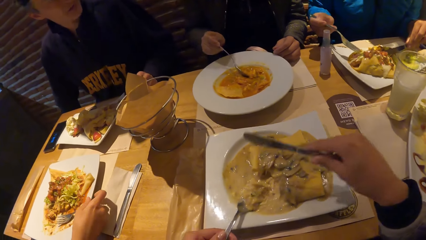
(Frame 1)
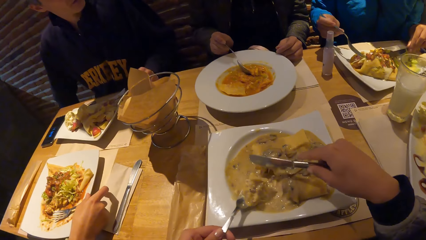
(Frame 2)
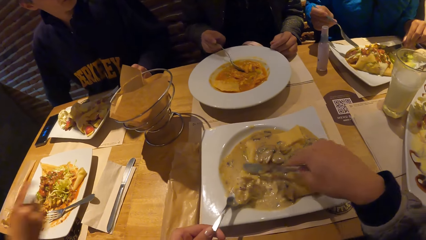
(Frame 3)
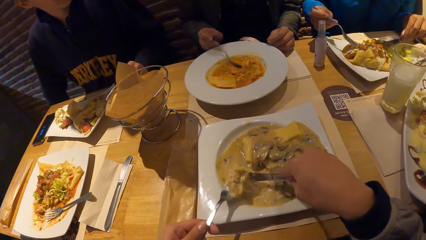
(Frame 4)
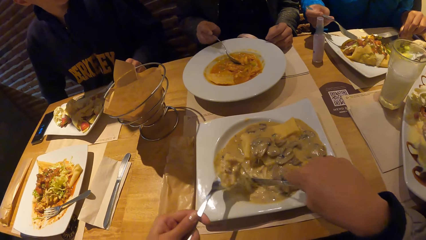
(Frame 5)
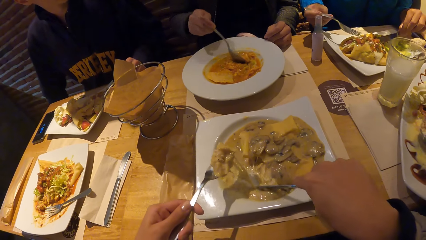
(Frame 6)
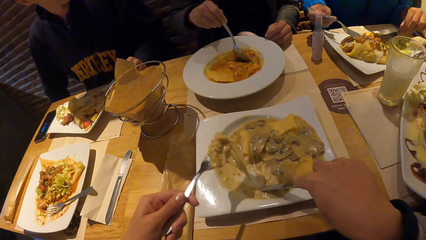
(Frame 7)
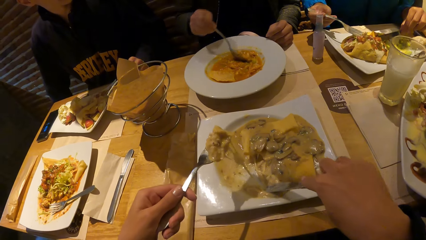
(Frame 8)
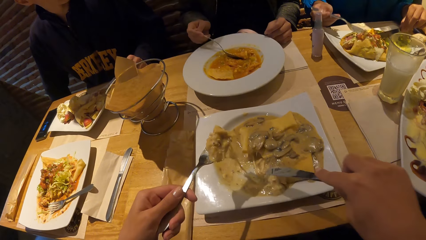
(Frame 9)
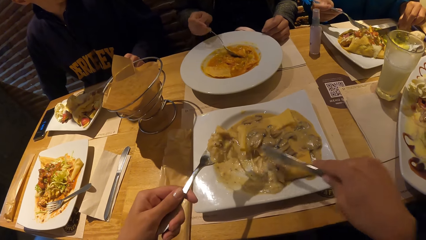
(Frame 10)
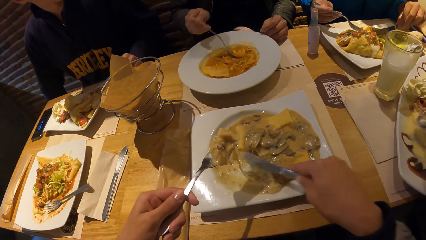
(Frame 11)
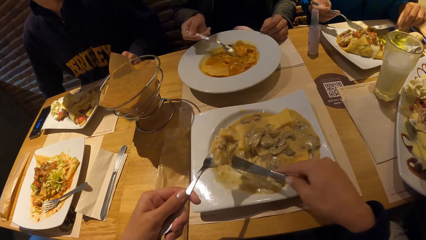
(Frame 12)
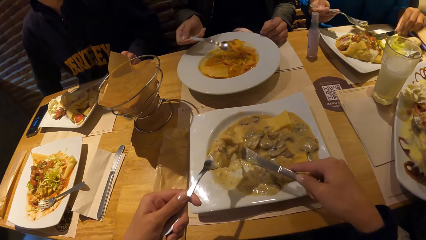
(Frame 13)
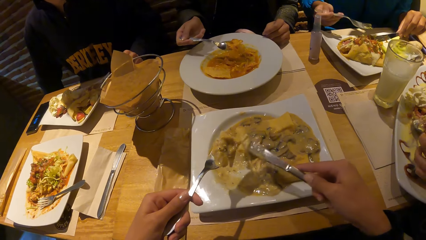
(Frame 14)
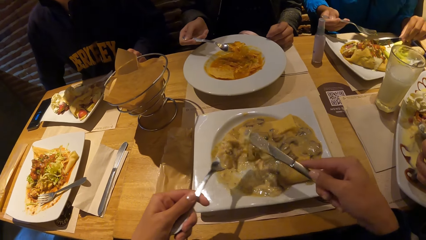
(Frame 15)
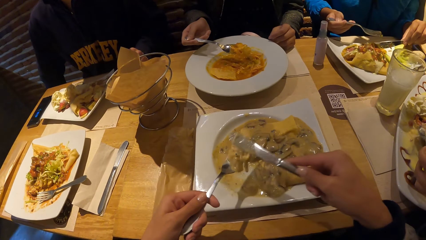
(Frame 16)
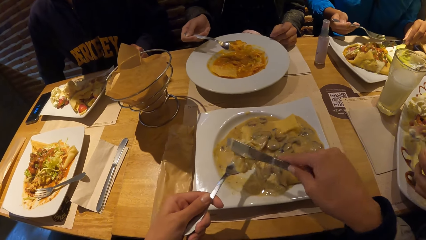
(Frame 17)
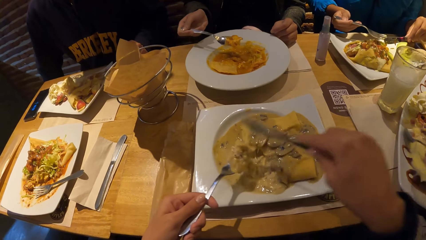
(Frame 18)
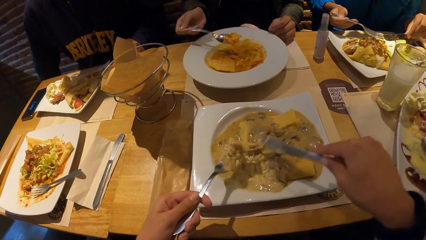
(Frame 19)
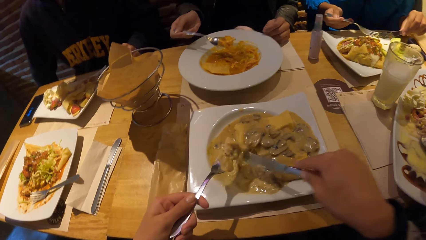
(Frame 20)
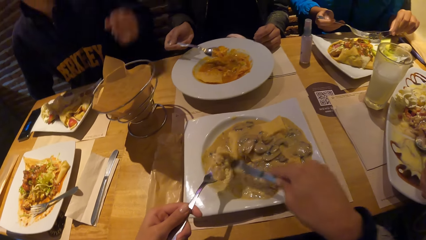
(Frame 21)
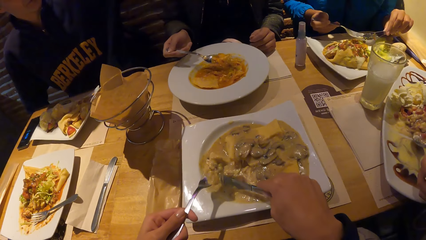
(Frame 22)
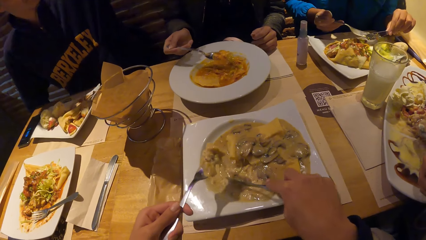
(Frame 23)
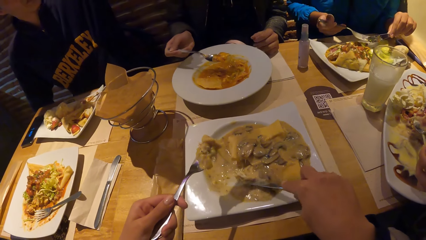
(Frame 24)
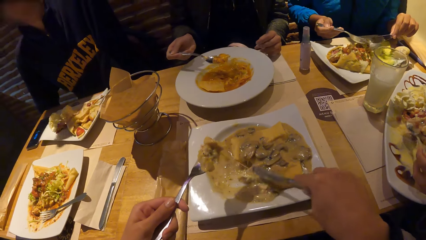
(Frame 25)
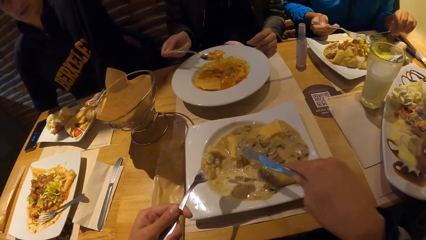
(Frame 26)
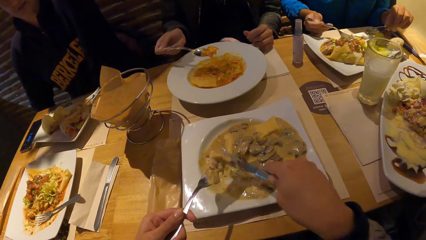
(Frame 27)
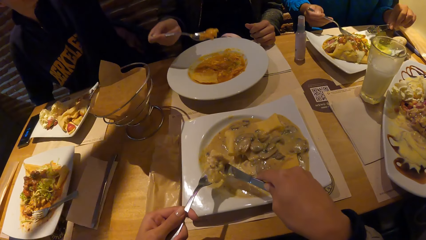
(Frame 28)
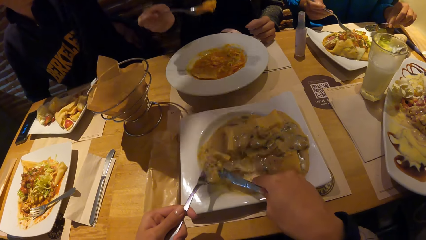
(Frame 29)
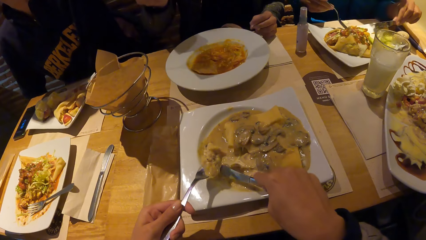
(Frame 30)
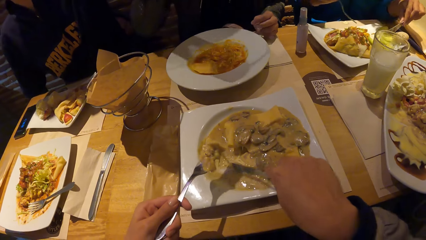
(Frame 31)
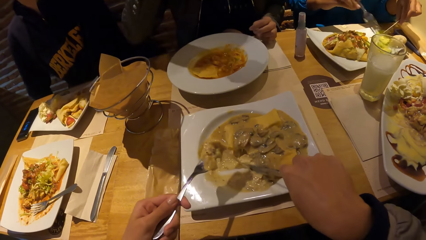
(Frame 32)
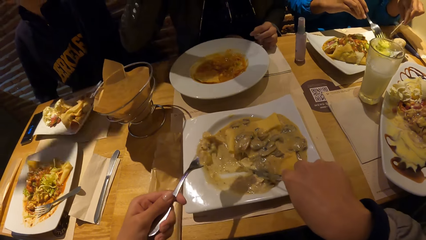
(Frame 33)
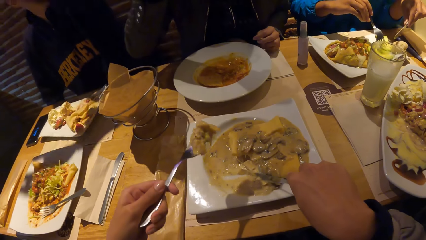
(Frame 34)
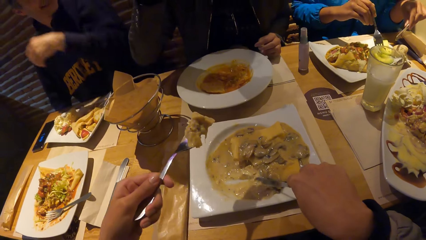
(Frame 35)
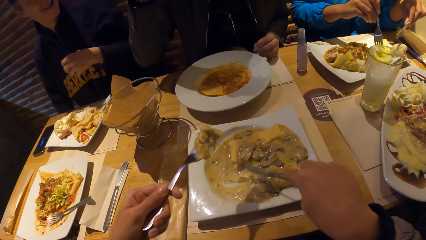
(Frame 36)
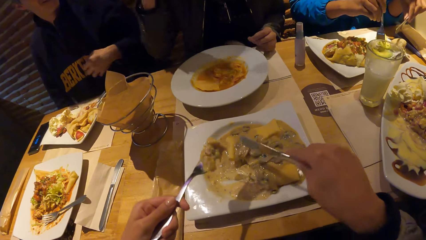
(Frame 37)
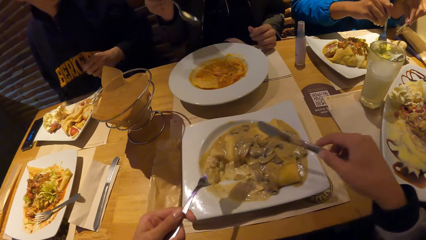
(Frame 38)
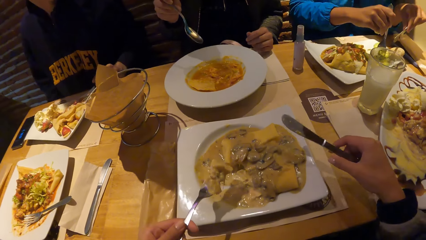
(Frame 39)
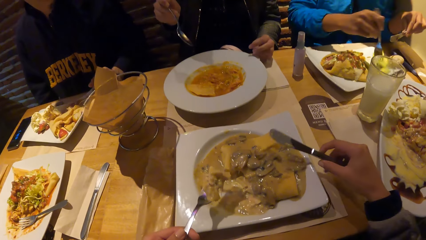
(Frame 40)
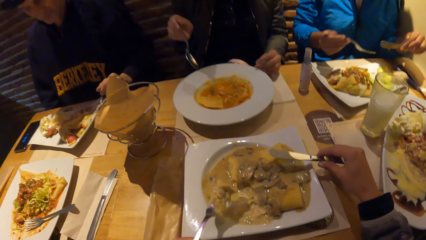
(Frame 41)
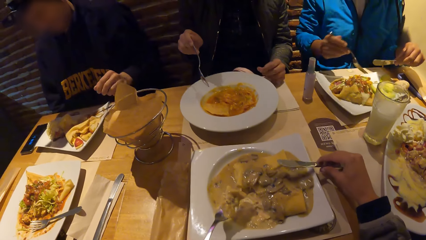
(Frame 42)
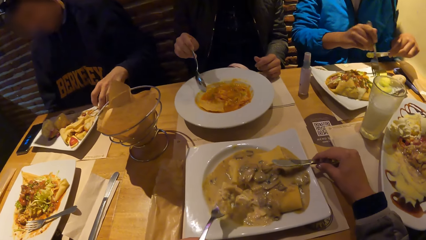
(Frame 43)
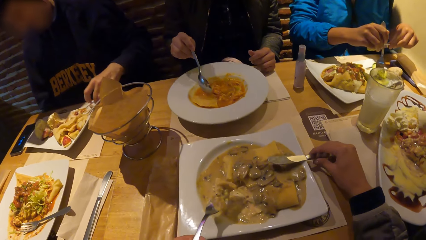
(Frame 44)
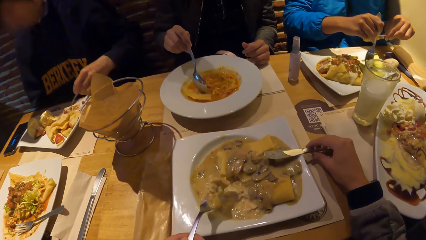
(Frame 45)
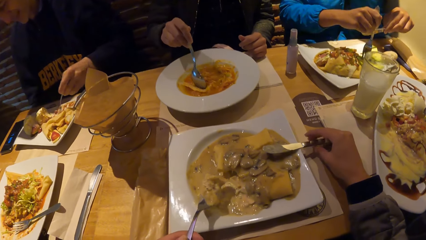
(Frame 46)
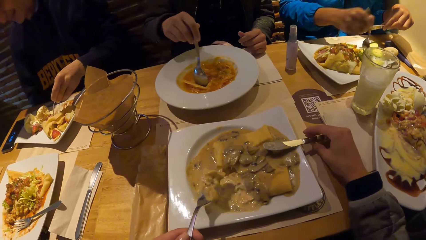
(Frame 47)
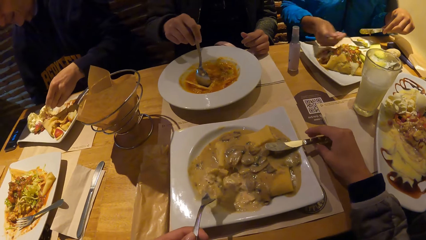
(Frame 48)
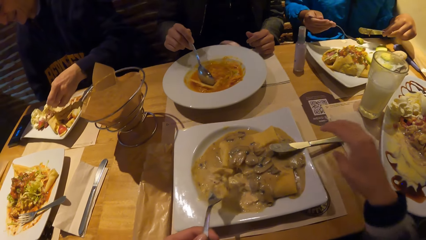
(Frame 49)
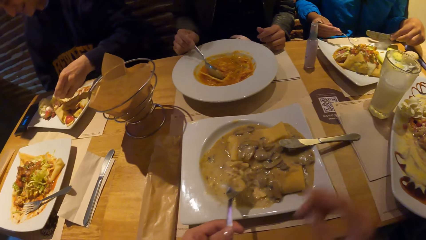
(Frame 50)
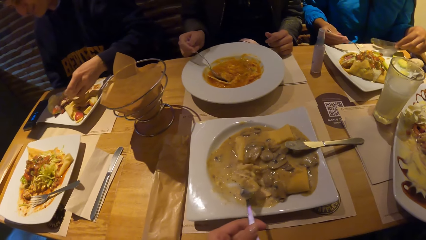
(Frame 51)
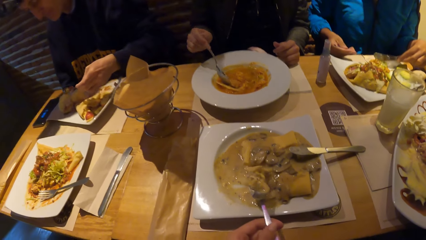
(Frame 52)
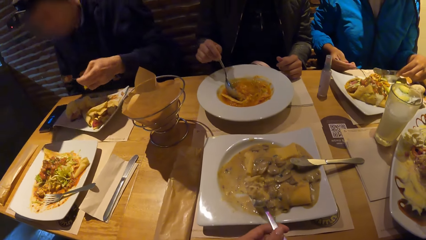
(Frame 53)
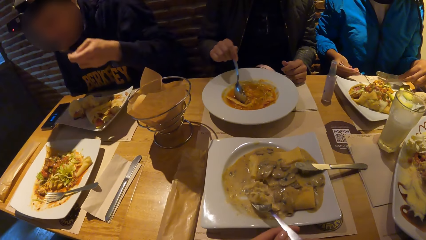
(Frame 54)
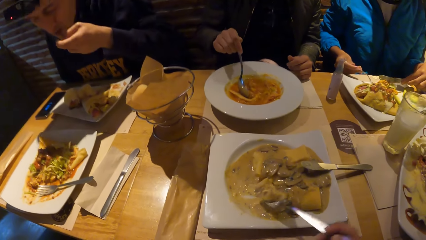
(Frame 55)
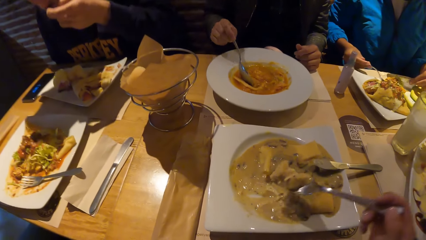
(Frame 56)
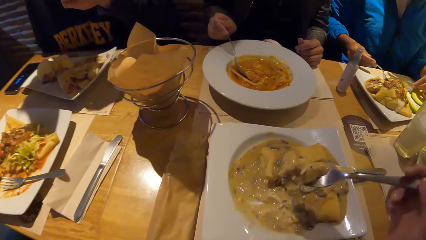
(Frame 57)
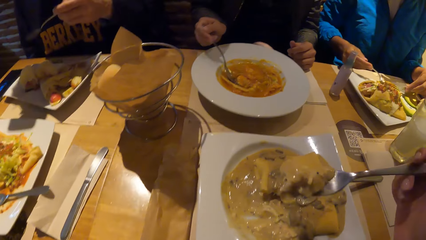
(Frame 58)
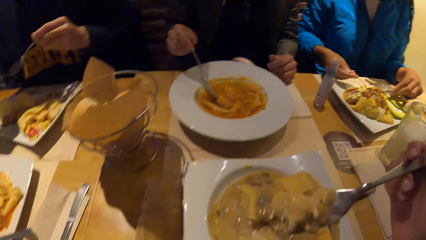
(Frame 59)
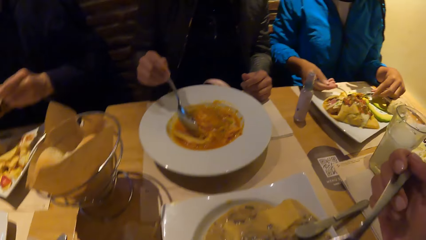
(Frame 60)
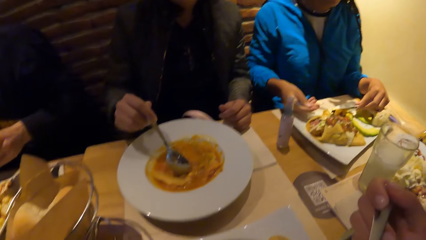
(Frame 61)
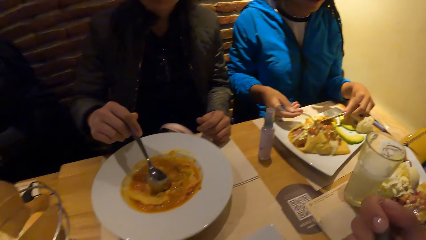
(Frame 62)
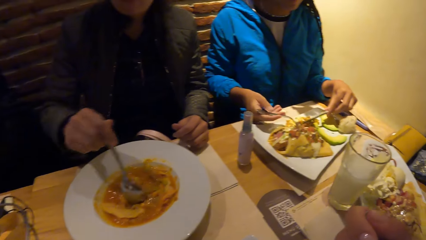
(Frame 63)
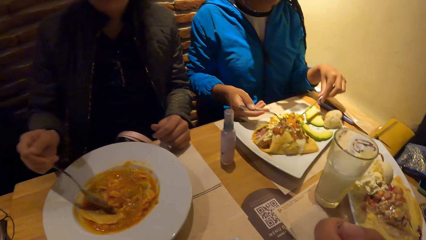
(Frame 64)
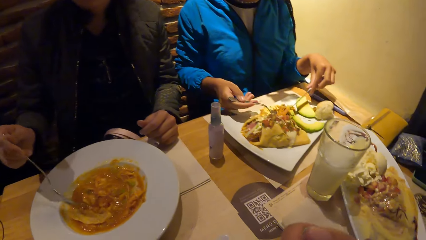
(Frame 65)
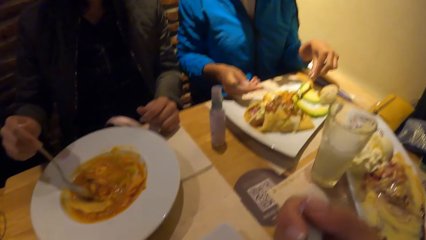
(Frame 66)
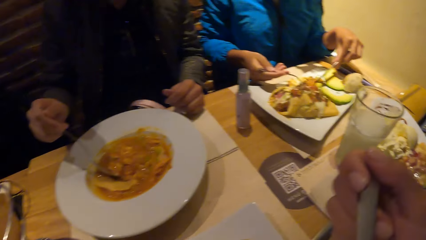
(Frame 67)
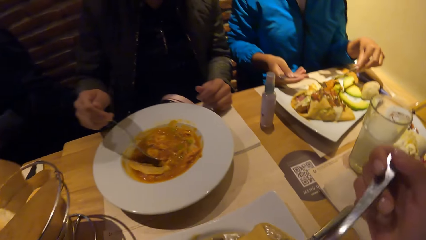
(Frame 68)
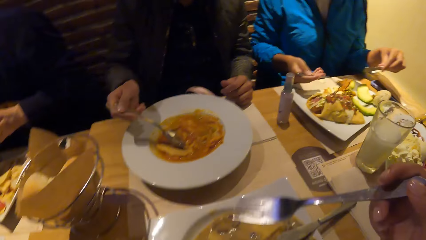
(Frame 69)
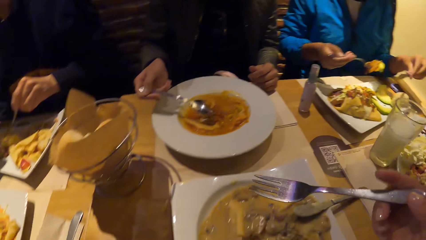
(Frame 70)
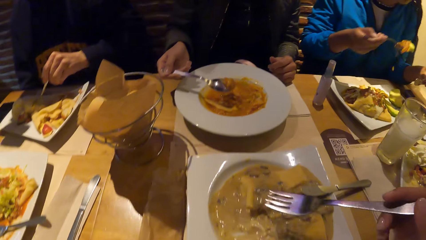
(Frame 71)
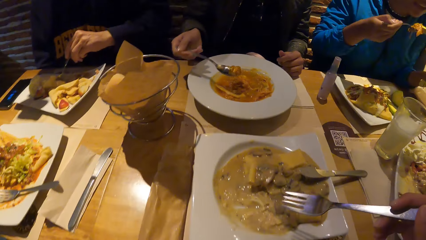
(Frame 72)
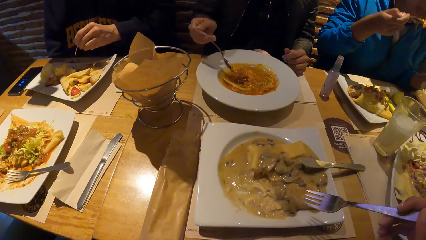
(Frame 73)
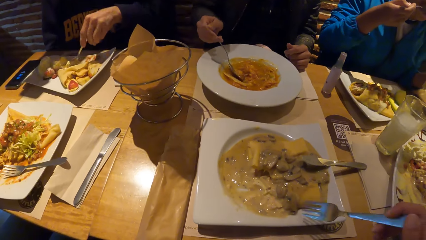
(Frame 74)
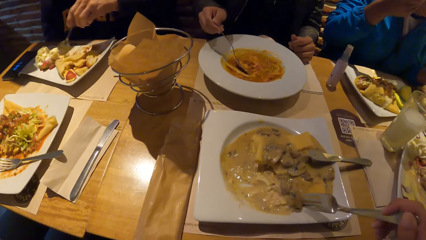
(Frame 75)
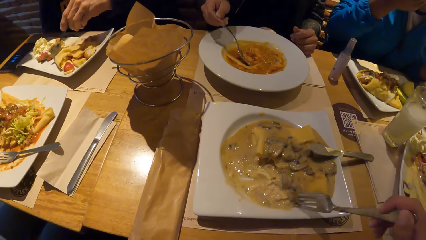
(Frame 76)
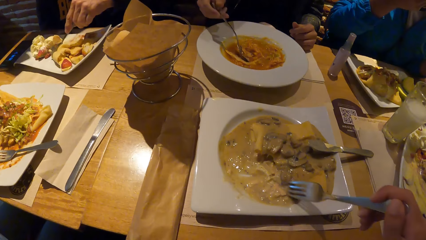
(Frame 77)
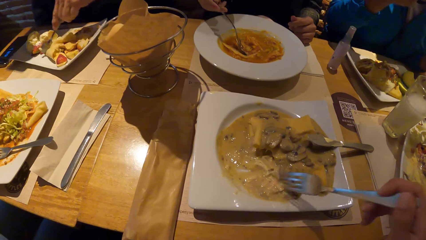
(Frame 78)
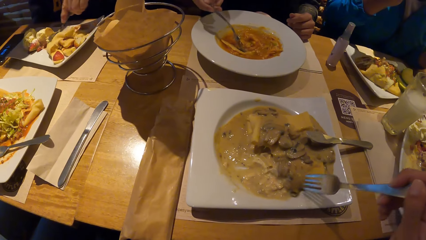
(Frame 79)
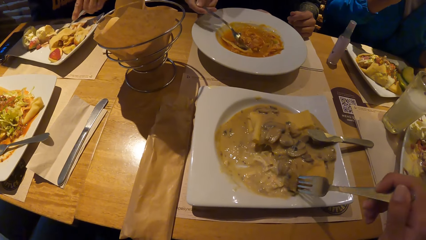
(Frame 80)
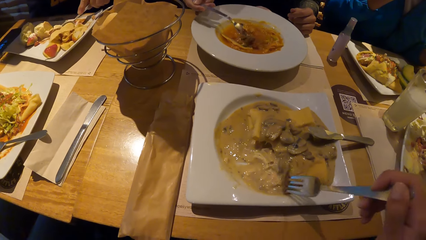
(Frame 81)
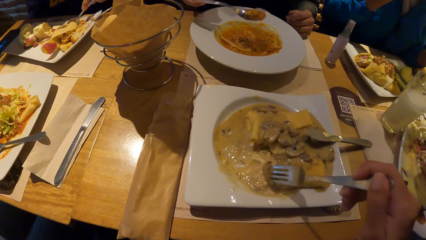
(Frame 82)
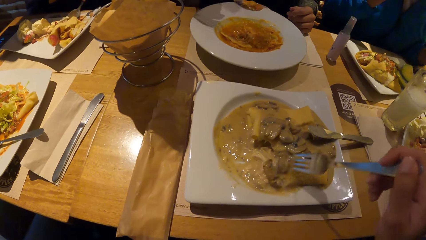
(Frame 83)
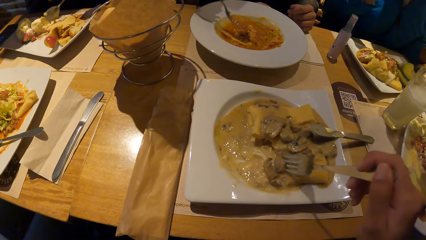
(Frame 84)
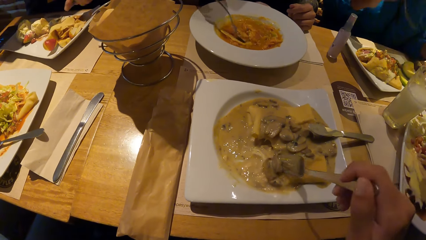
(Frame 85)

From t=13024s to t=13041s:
A woman drops the fork in her right hand on the plate. The camera wearer cuts the chicken porridge with the knife in her right hand. She lifts the chicken porridge with the fork in her left hand. A man waves his left hand. Another woman eats the food. Another woman takes the food with the spoon. The man drops his left hand on the table. The camera wearer drops the knife on the plate with her right hand. The man picks up the spoon from the plate with his left hand and eats the pancake from the plate with the spoon in his left hand. The camera wearer passes the fork in her left hand to her right hand and eats the chicken porridge from the plate with the fork in her right hand. The third woman eats the food. The camera wearer scoops the chicken porridge with the fork in her right hand. Another woman takes the food with the spoon.
